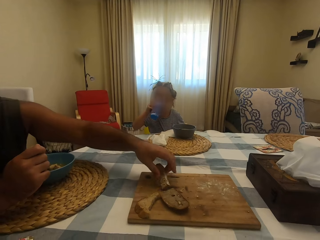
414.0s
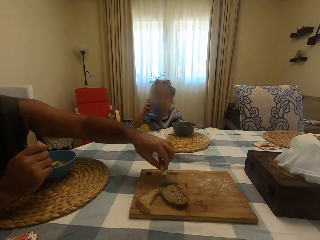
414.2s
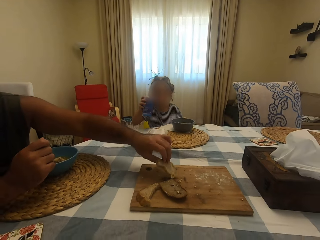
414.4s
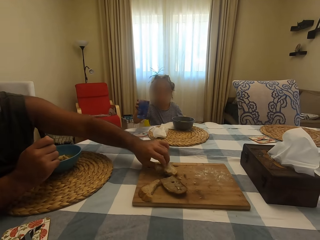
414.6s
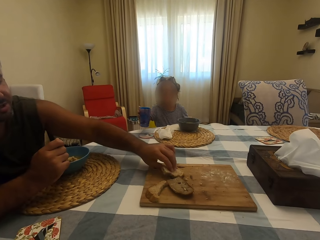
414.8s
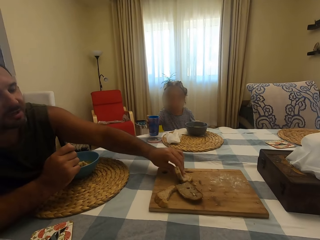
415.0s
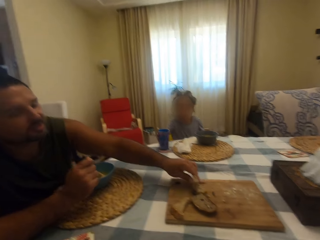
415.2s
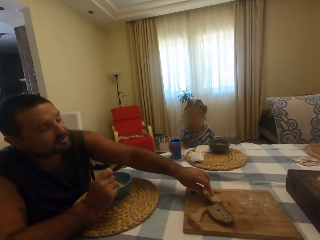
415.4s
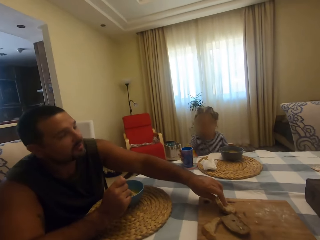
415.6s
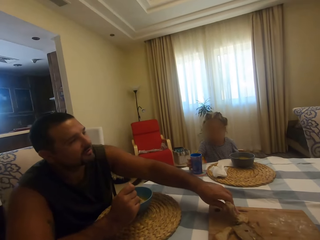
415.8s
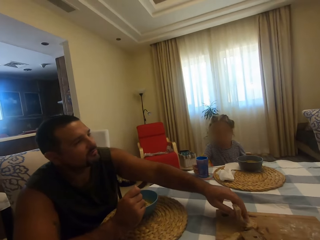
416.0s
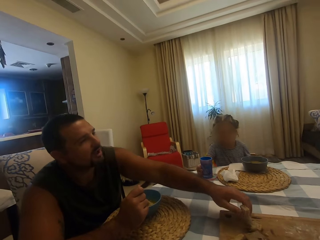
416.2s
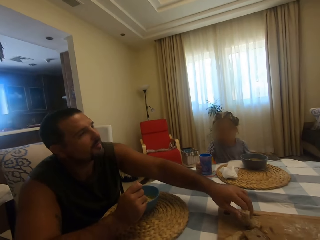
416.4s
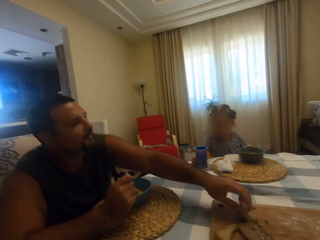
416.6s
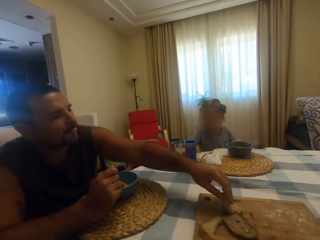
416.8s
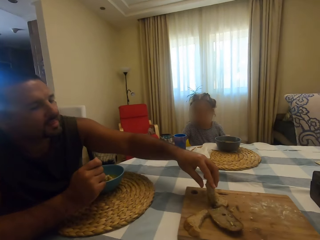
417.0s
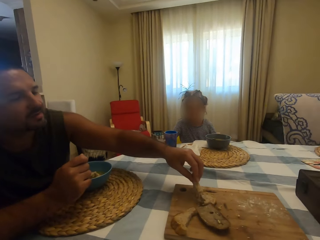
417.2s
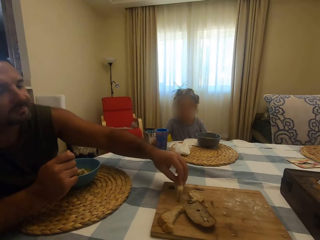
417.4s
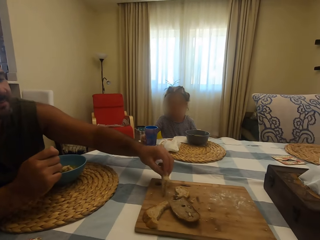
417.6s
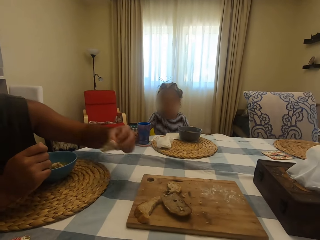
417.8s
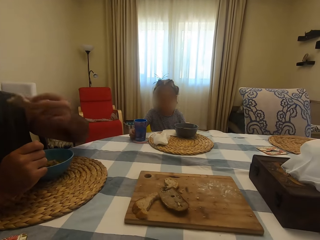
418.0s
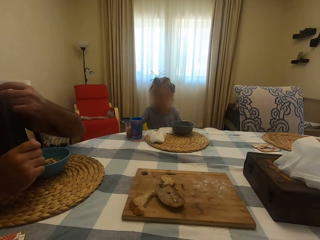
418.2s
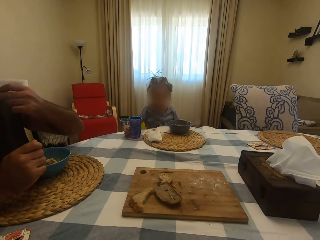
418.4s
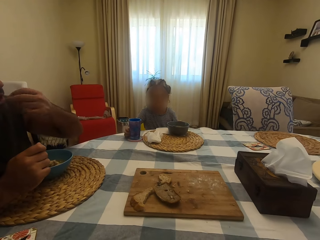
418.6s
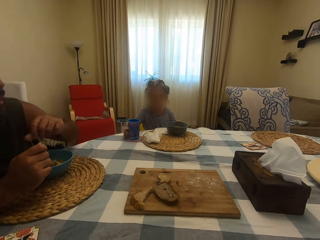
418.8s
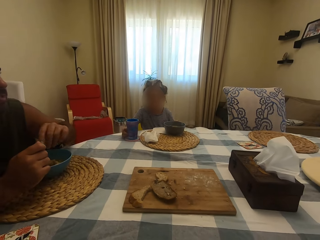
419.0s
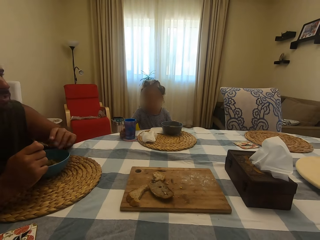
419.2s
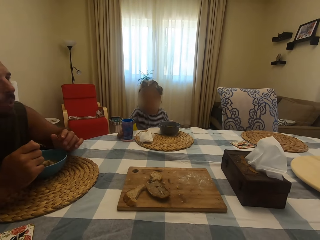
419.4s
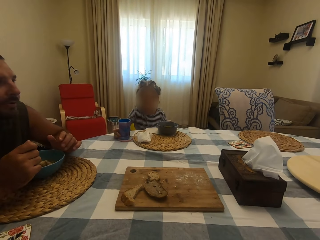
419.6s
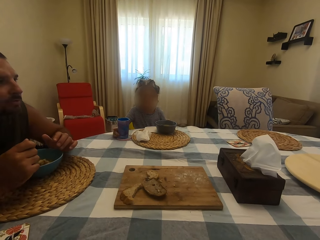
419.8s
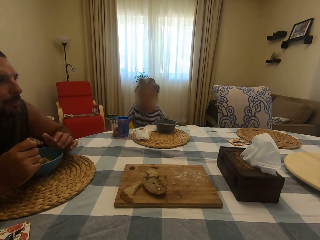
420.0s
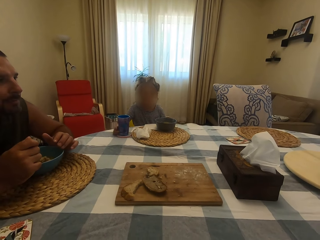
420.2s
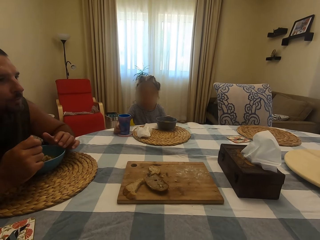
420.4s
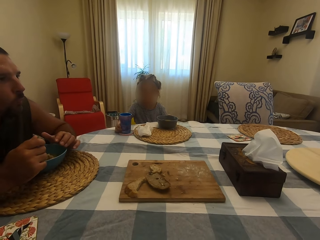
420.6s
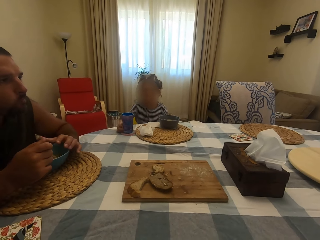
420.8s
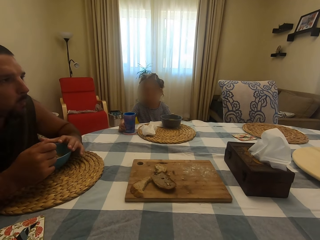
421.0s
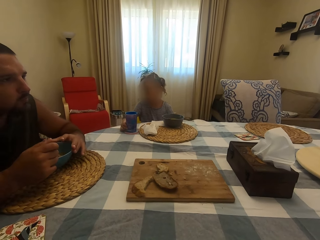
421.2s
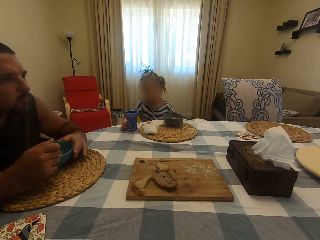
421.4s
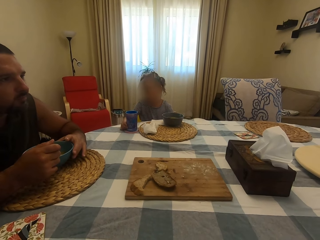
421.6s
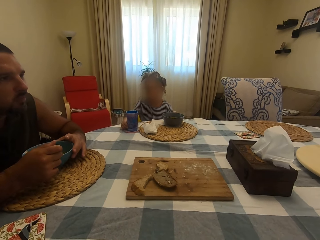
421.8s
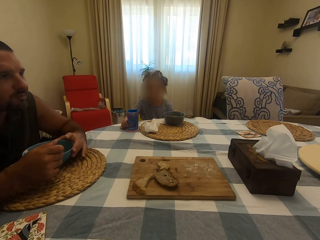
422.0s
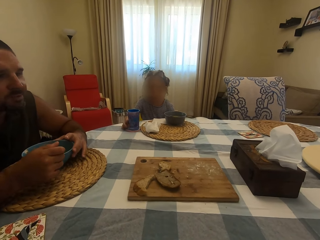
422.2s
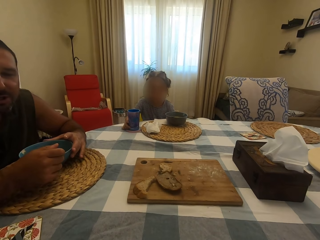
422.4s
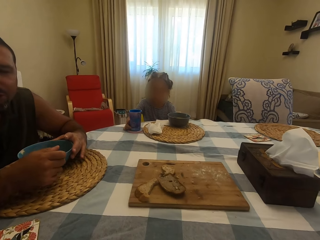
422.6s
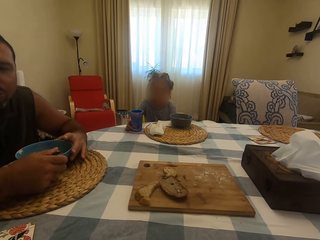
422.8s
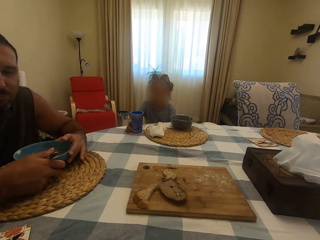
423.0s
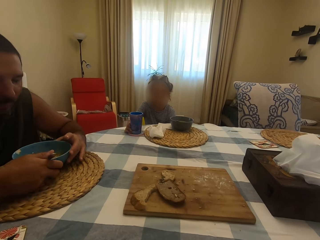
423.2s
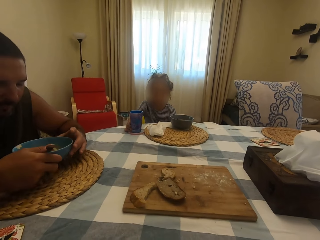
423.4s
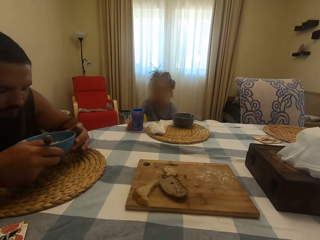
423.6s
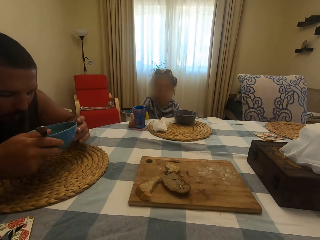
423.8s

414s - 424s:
A man turns something on the board on the table. The man picks up bread. The man talks with the camera wearer. The man cuts something on the board on the table. A girl holds a glass on the table. The girl puts a cup on the table. The man talks with the camera wearer. The man eats bread and chews his food. The man picks up a plate.

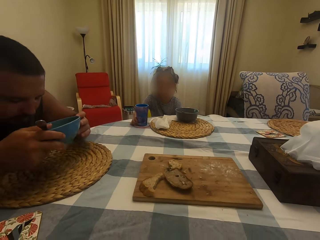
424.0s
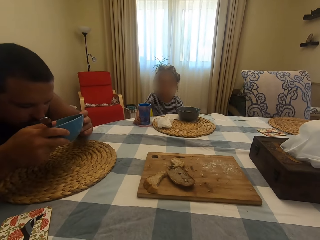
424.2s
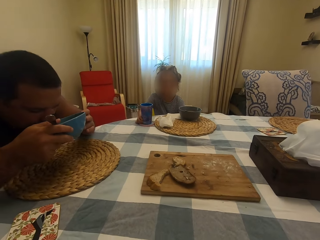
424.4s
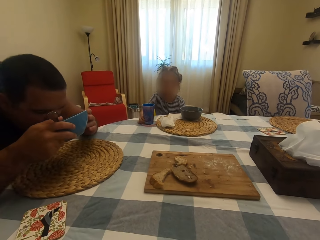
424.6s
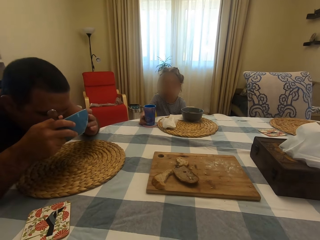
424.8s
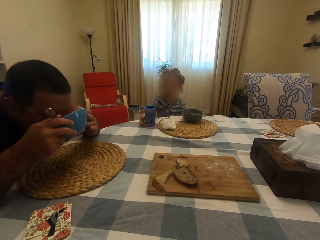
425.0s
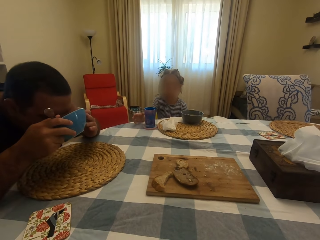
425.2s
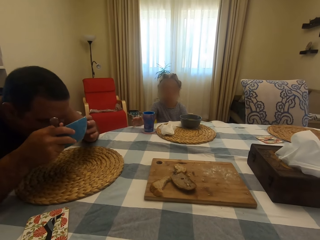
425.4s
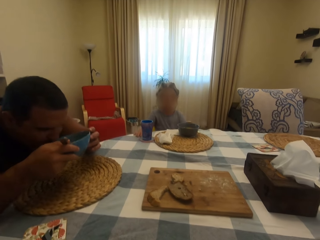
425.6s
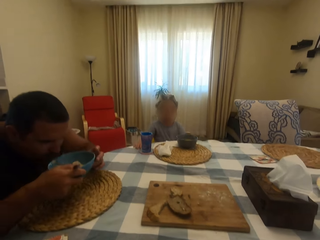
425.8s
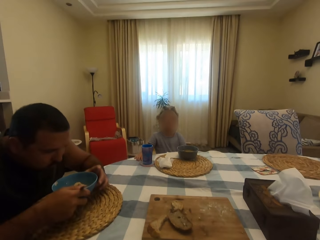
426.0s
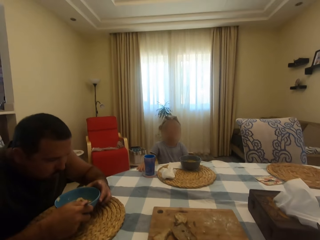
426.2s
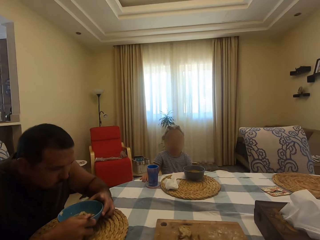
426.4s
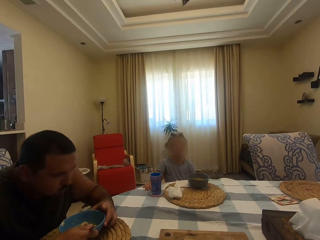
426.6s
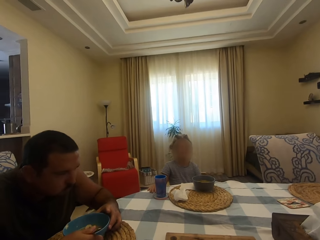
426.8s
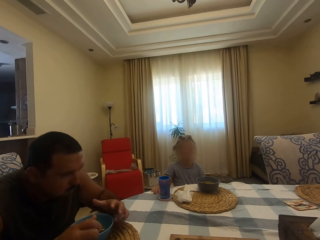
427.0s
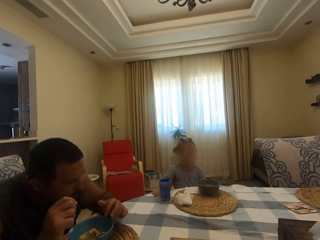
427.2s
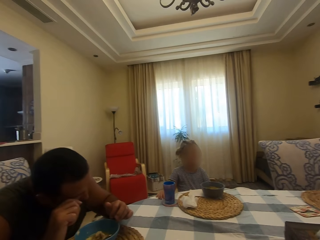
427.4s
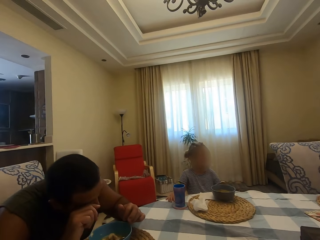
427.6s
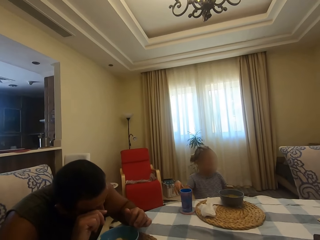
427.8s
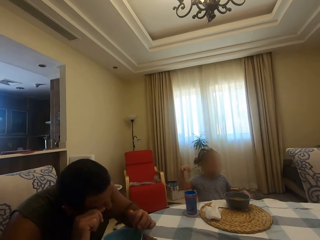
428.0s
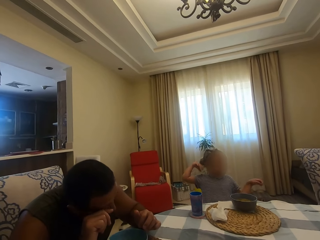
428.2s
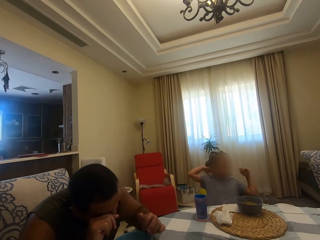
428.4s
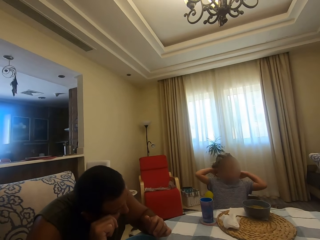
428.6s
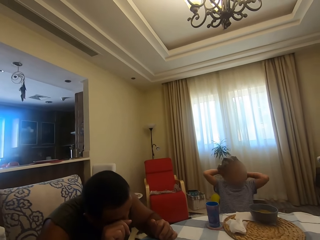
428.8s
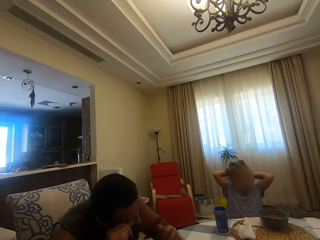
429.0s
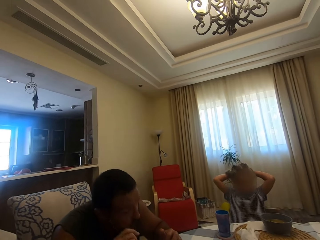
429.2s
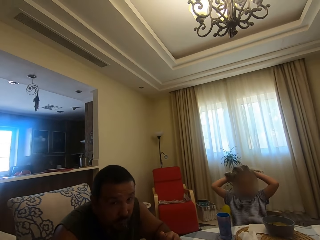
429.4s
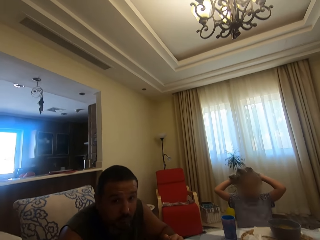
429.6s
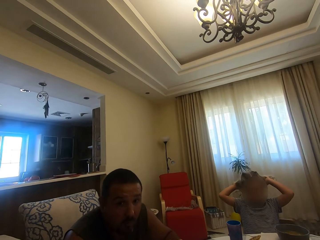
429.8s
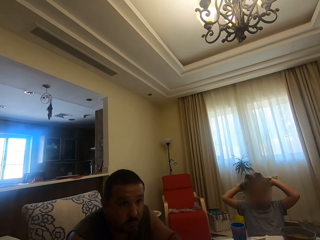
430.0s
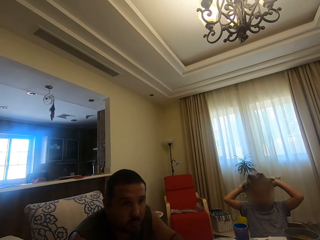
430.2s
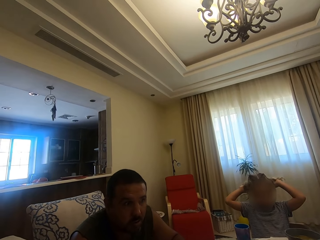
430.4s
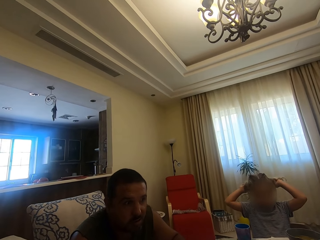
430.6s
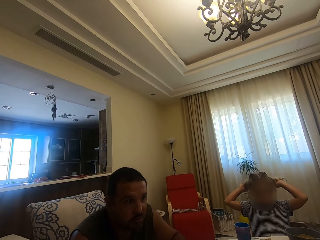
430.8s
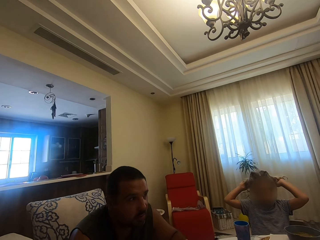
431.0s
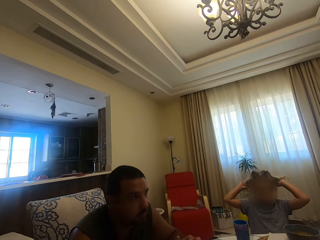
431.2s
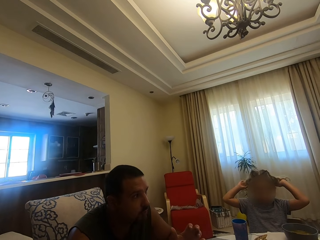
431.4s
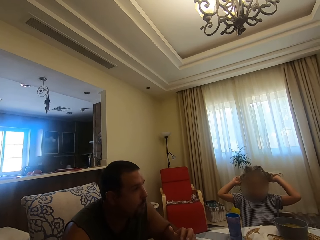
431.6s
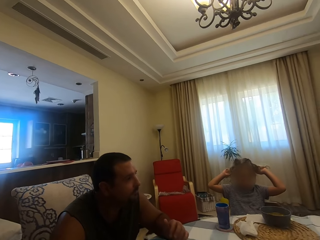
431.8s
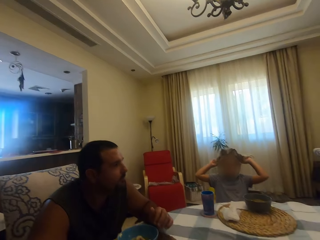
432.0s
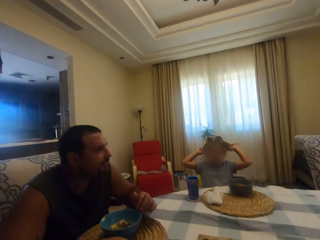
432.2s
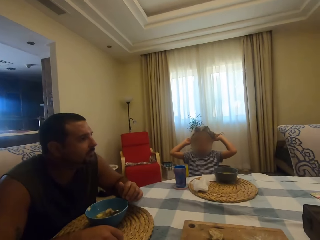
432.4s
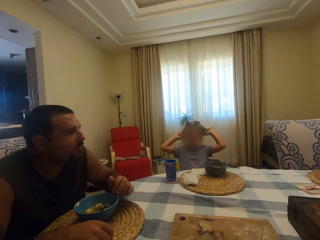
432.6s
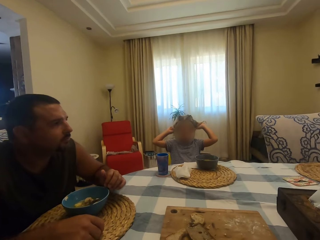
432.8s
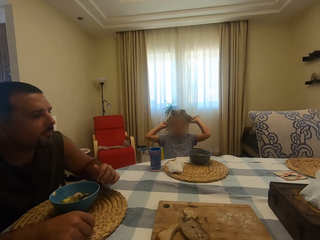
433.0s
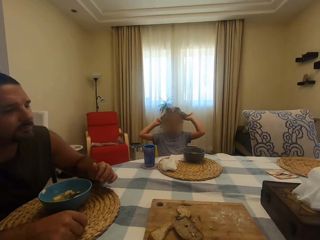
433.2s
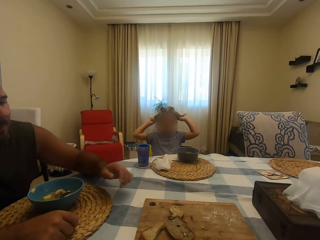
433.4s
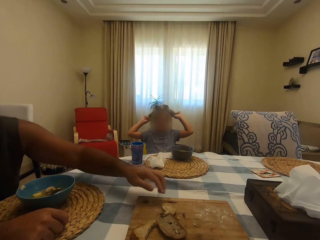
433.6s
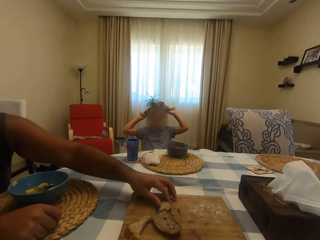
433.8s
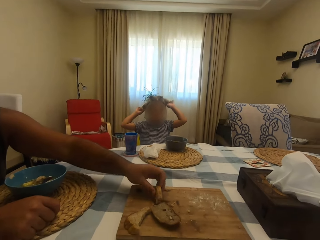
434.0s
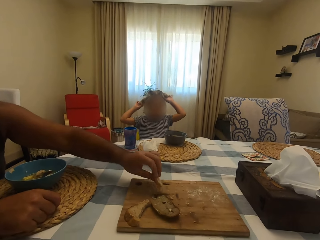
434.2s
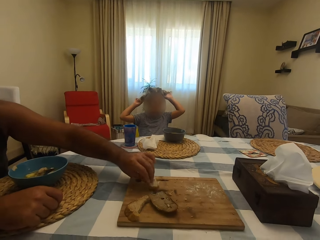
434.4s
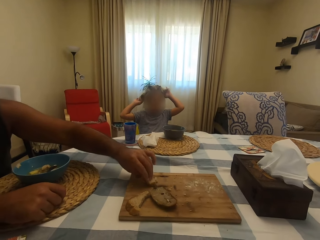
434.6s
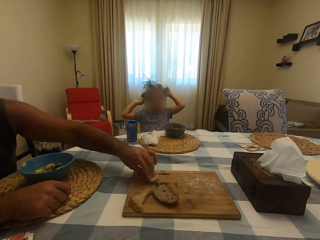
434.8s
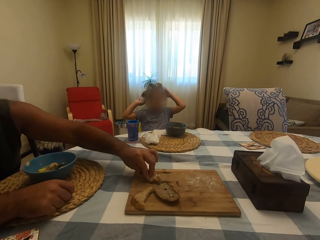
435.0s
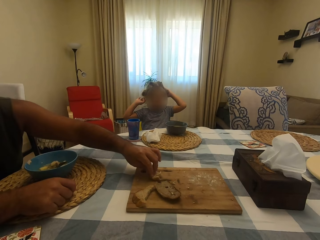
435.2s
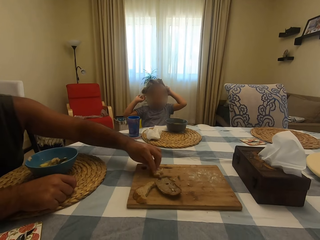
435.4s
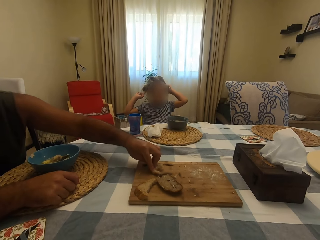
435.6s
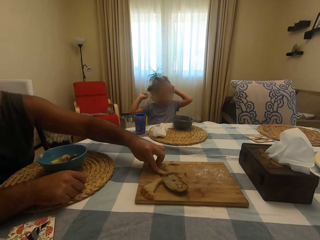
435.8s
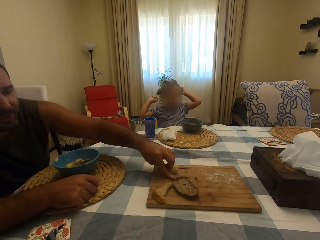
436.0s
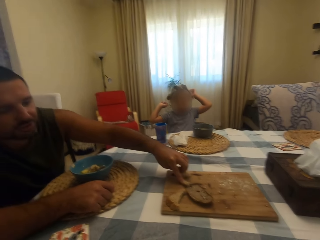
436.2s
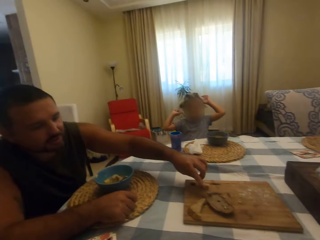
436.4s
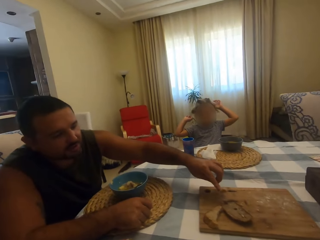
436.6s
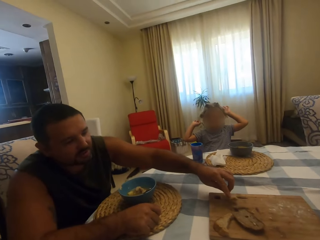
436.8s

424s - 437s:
A man lifts the bowl upwards and drinks soup from the bowl. A girl moves her hand. The man puts the bowl on the table. The camera wearer looks around. The man scratches his face and wipes his eye. The girl moves her hands upwards and touches her hair. The camera wearer talks with the man. The man looks around and moves his hand. The camera wearer looks around. The man turns something on the board on the table, picks up bread, and cuts something on the board on the table.
